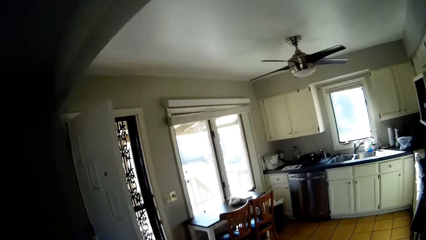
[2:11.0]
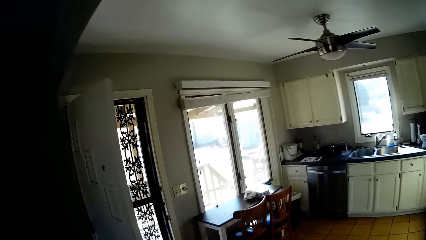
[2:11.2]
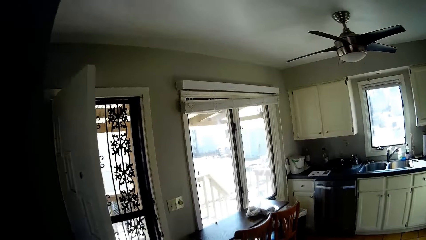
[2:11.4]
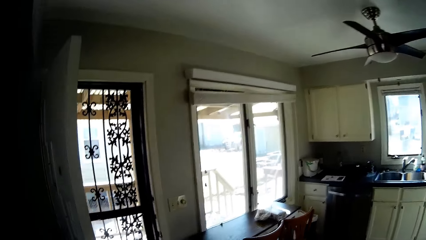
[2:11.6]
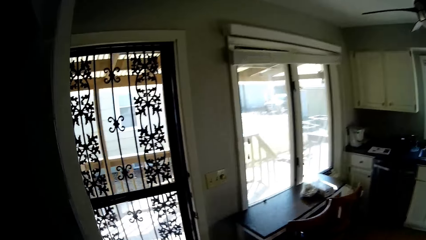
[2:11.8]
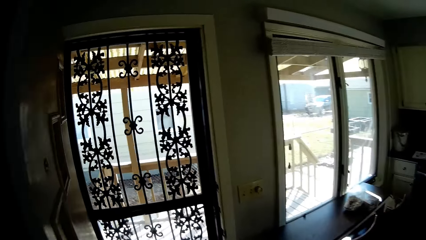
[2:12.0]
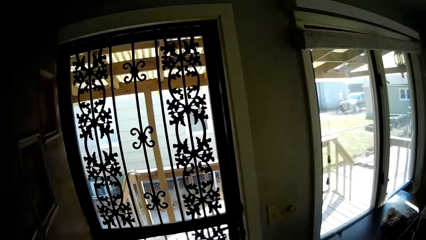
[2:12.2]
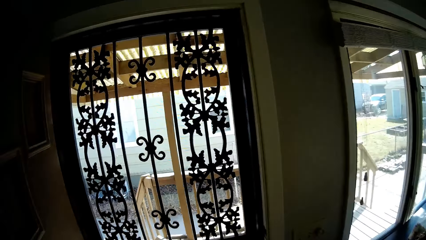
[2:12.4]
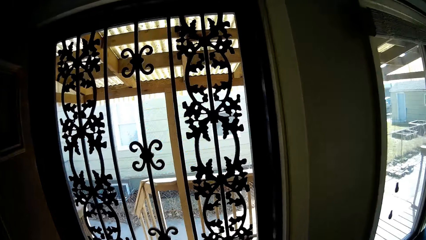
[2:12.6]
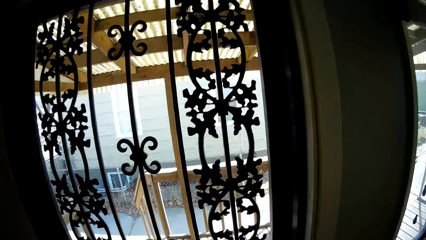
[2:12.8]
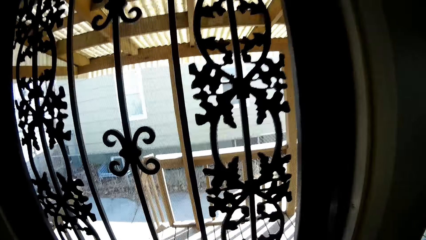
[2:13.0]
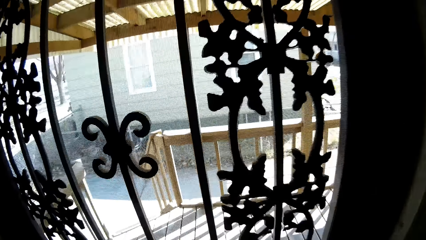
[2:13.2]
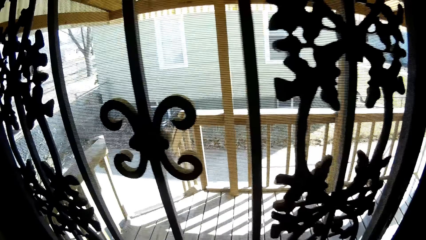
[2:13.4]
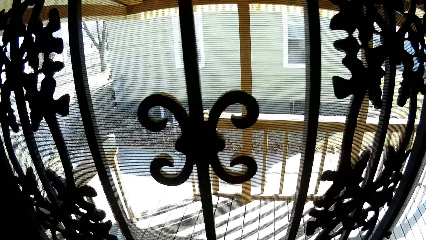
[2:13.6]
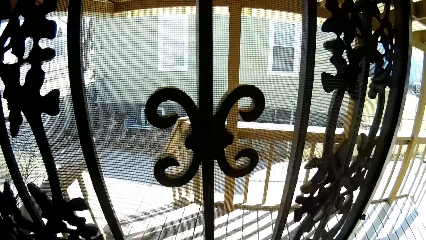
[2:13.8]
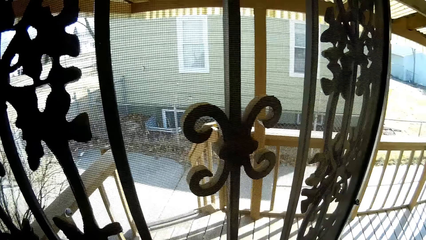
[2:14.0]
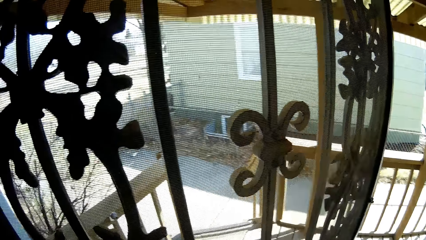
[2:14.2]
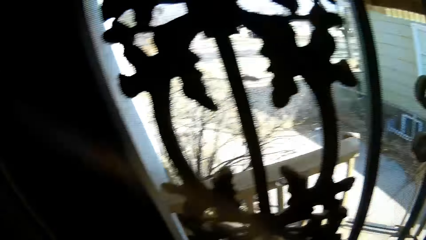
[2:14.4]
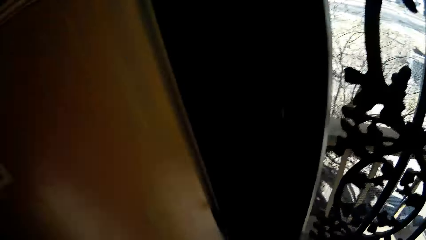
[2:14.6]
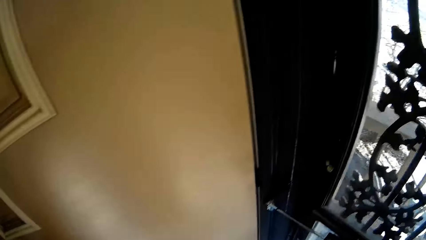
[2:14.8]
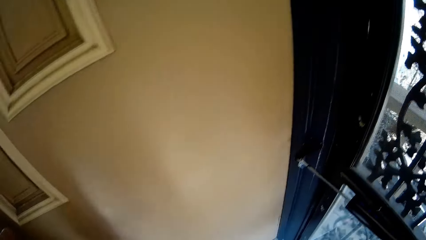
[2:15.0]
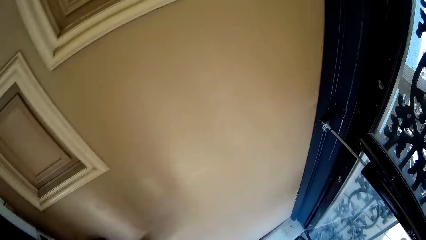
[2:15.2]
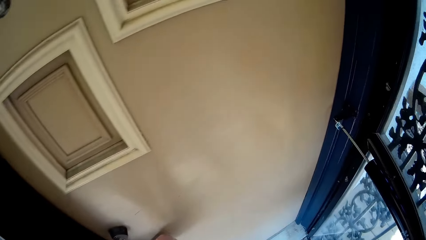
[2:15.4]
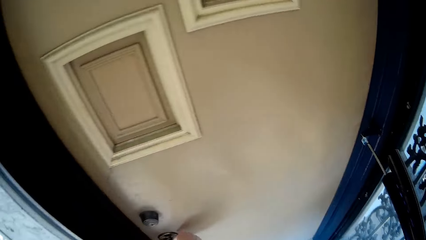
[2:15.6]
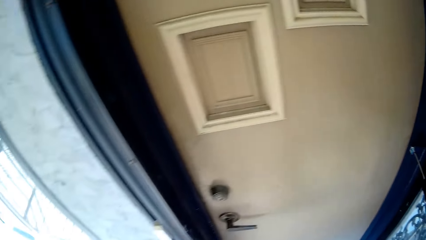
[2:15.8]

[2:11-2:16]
The camera wearer opens the door.

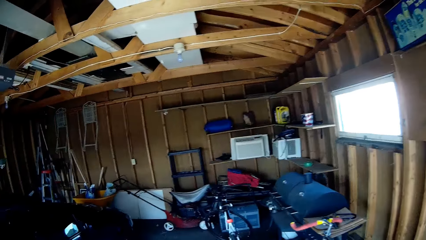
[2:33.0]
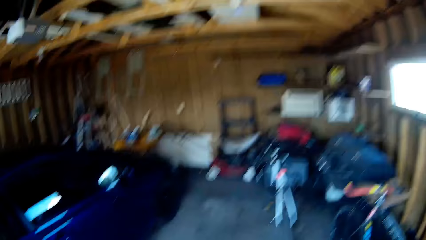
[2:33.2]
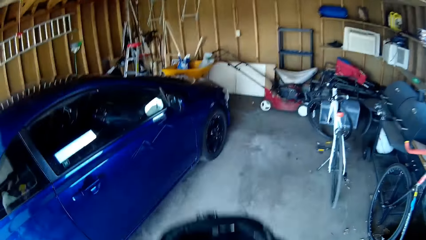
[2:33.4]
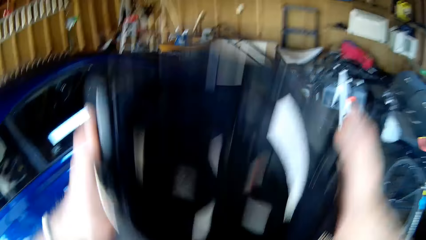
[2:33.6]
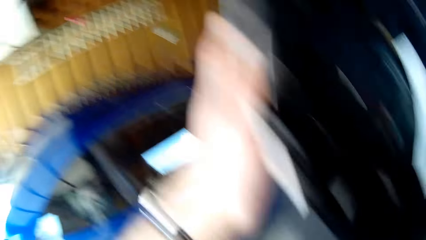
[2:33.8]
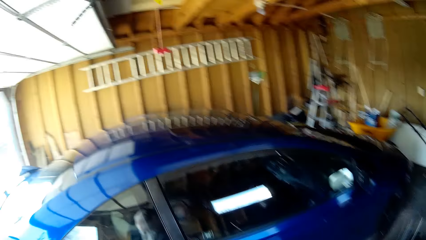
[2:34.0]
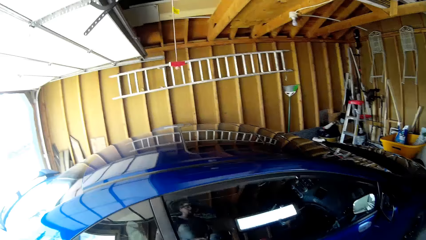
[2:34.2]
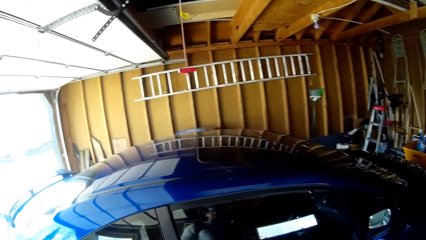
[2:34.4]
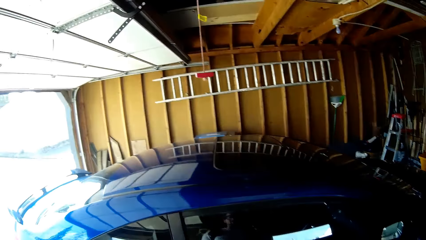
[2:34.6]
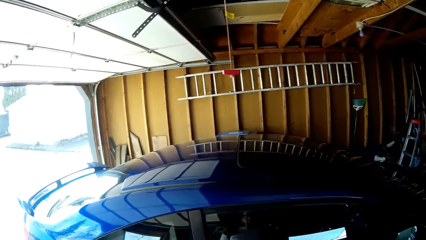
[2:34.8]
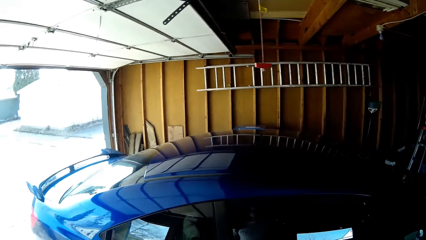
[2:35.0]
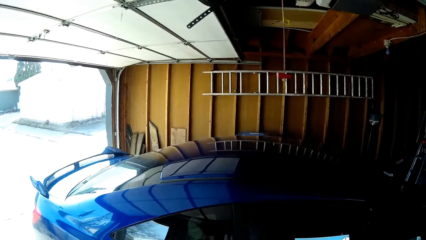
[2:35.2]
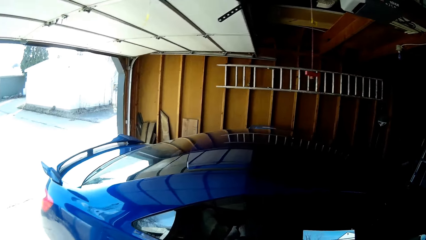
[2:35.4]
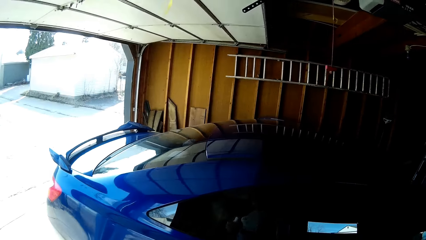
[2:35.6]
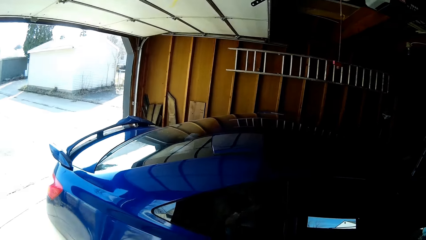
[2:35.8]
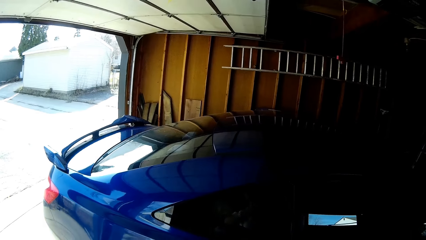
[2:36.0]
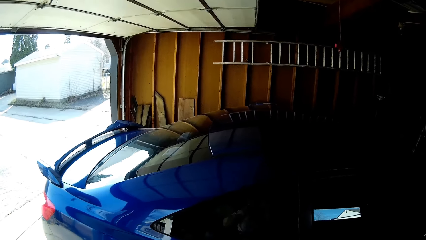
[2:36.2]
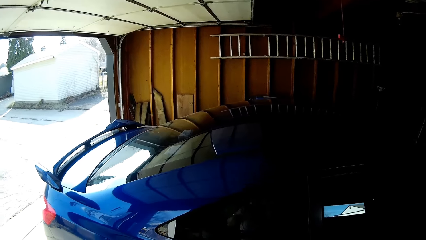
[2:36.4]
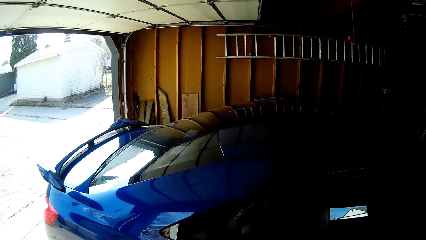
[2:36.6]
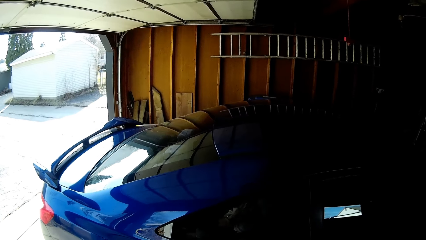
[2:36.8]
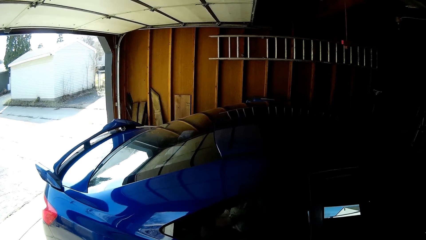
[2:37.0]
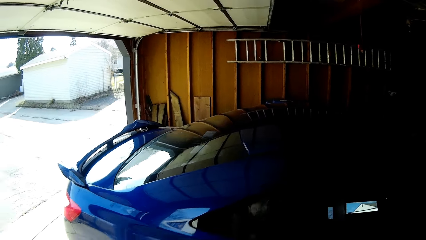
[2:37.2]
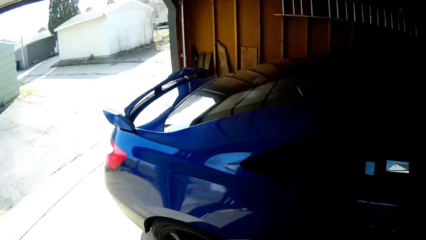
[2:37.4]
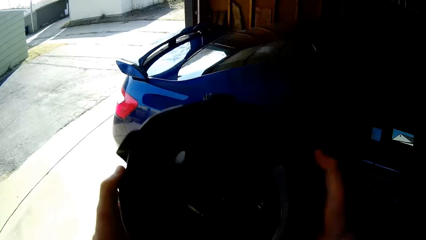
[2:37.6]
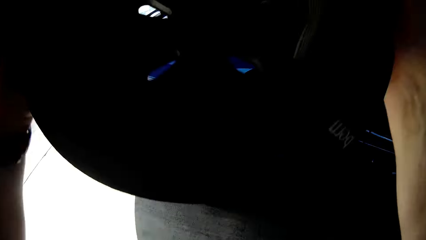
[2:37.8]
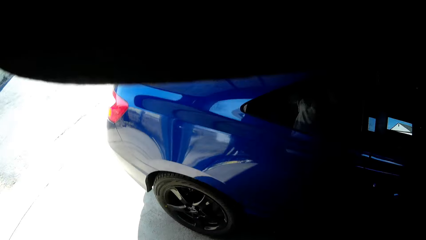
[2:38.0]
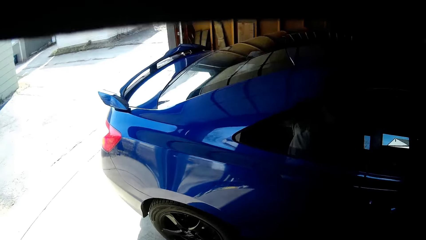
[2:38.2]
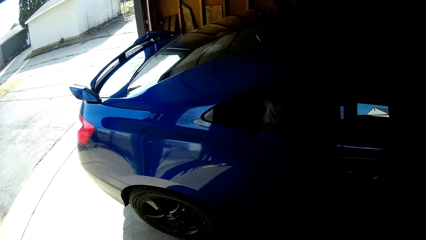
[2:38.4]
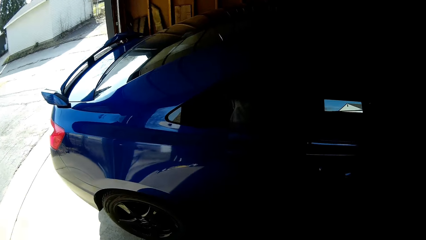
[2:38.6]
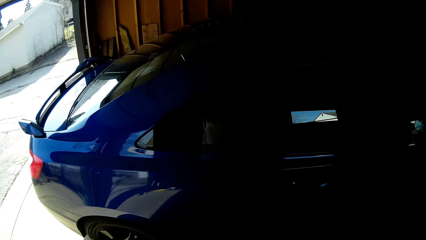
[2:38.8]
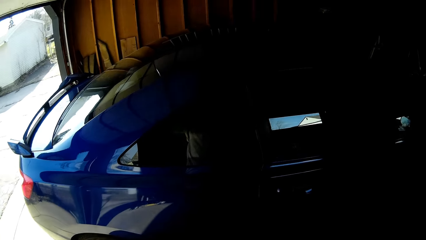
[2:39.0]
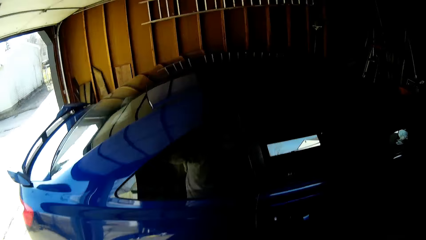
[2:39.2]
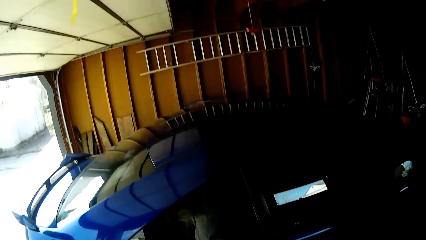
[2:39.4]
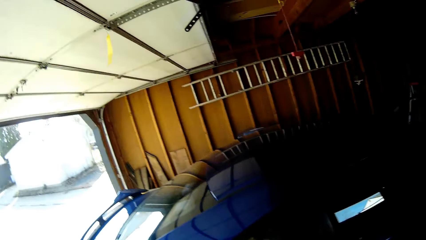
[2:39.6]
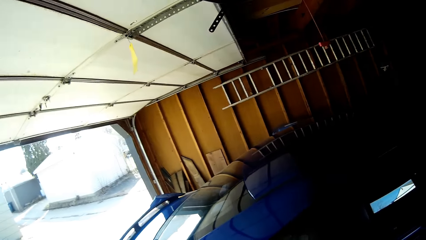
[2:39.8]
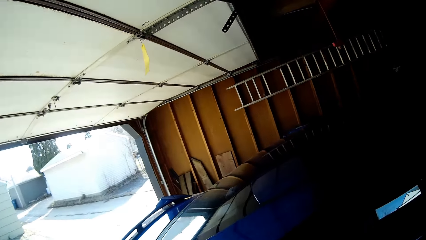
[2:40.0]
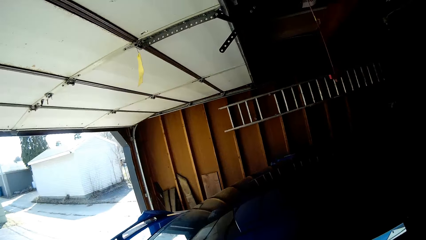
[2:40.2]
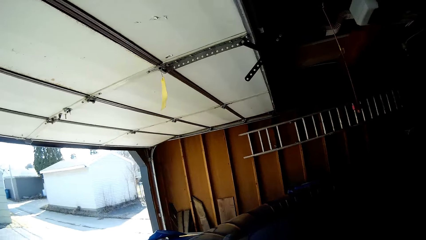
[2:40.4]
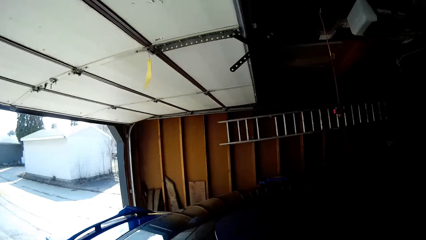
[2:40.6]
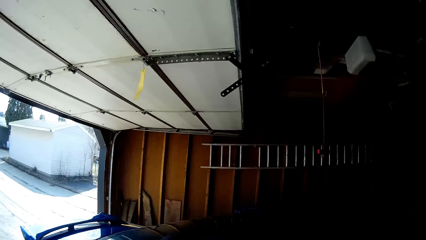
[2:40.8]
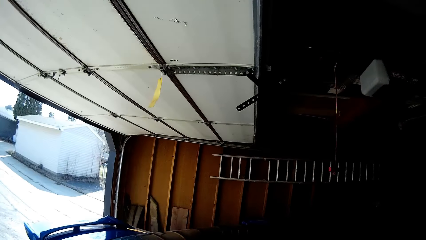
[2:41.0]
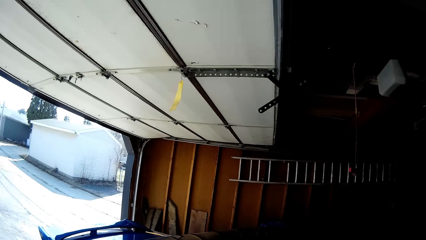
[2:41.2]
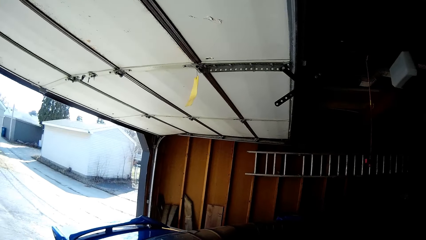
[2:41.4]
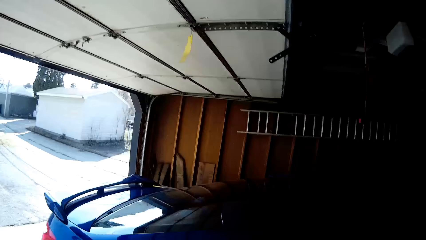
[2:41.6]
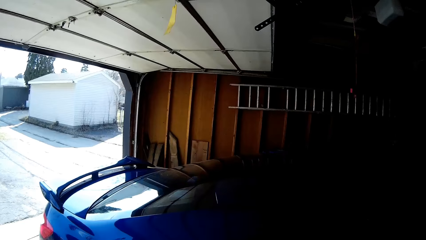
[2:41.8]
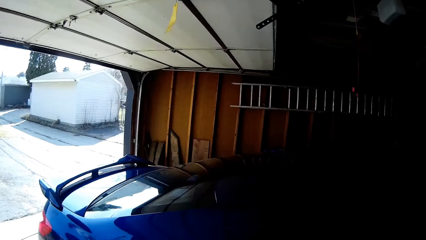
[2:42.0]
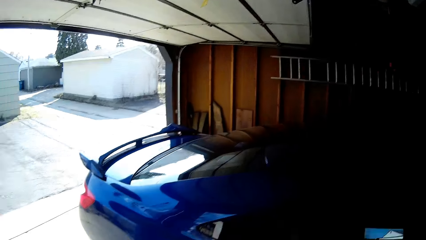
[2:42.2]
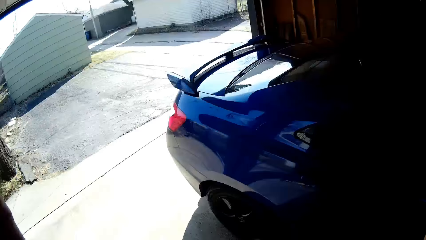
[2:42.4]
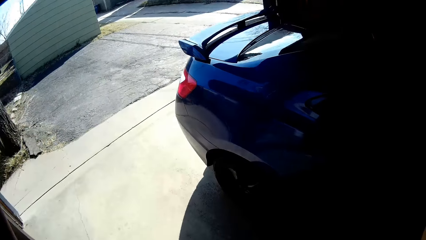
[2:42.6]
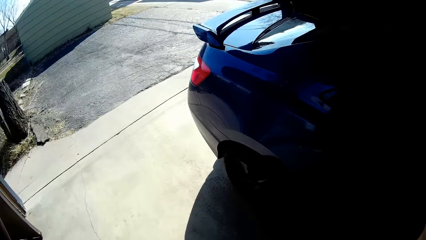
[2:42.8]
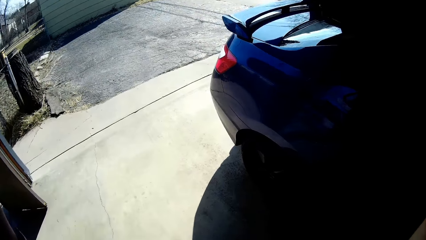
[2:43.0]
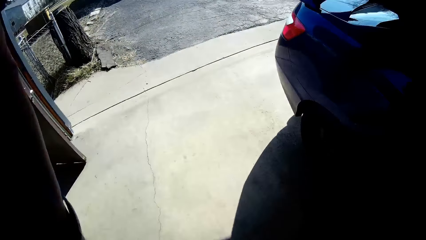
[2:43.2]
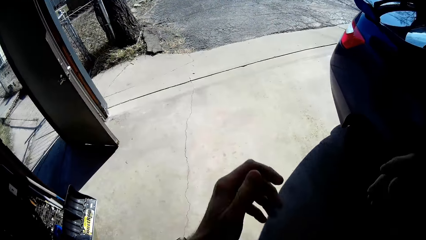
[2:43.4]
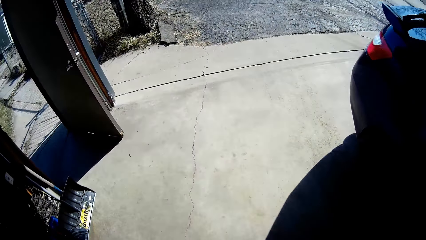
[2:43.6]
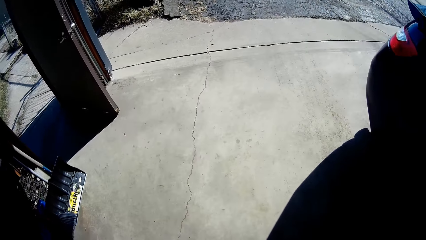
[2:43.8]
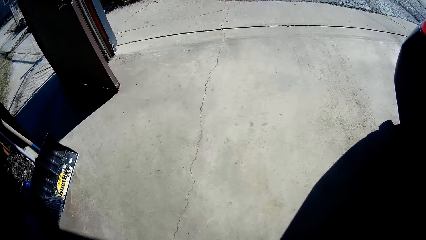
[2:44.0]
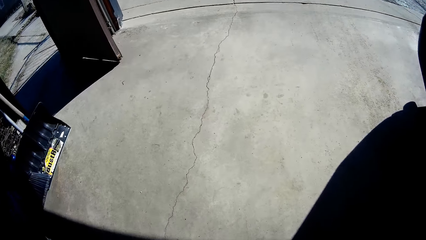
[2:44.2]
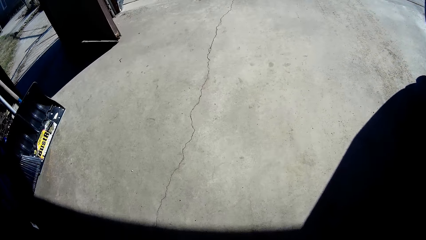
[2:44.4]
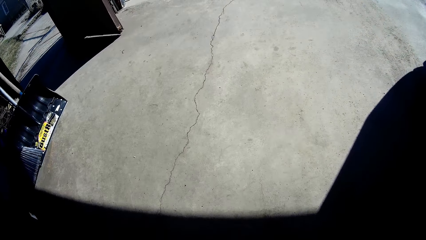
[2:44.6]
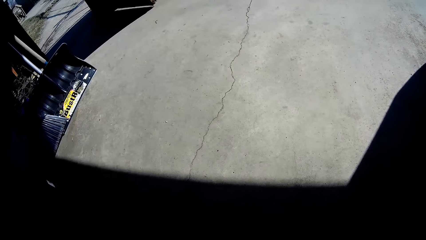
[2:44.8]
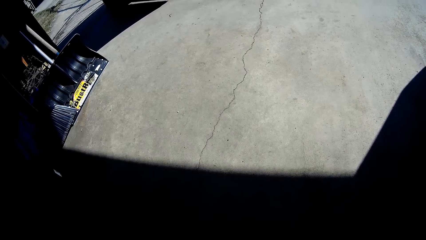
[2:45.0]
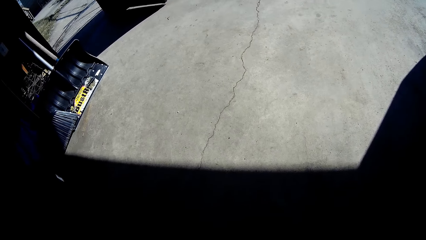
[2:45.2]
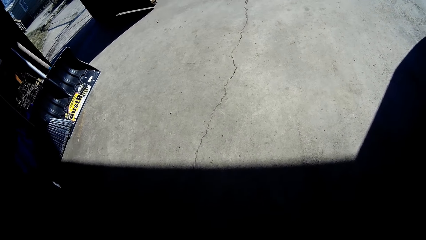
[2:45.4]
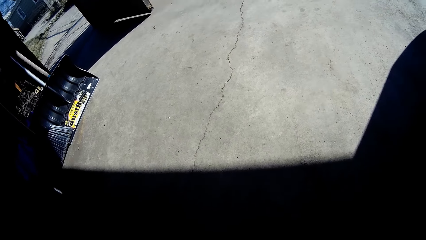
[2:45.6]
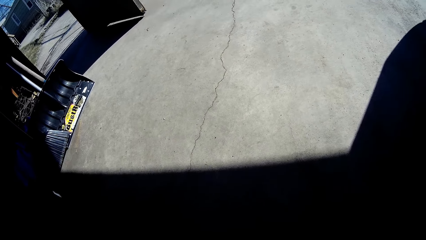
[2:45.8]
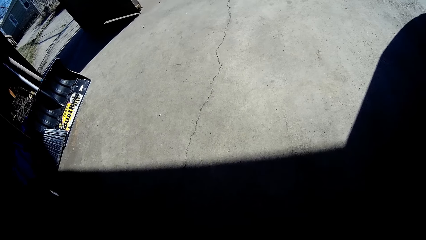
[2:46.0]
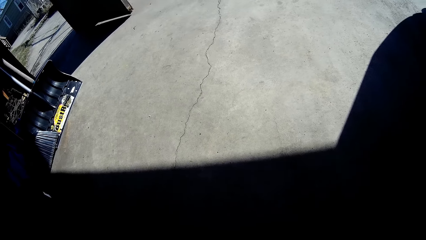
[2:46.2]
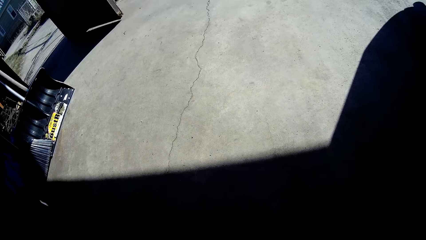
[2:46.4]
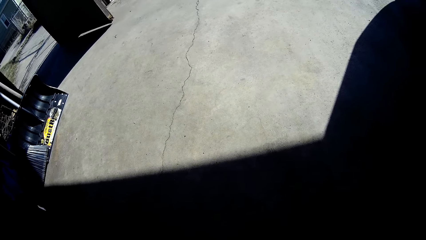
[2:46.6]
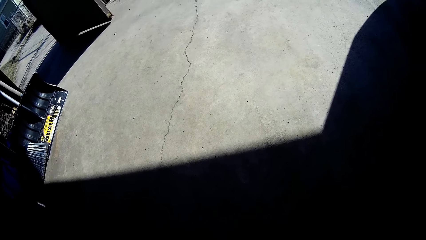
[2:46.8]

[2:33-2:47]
The camera wearer raises the hand with a black staff. They wear a helmet. They walk in the garage. They raise the hand with the black staff. They walk in the garage. They raise the left hand. They walk in the garage.
